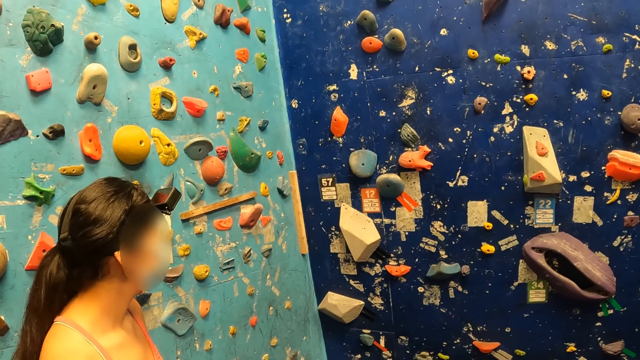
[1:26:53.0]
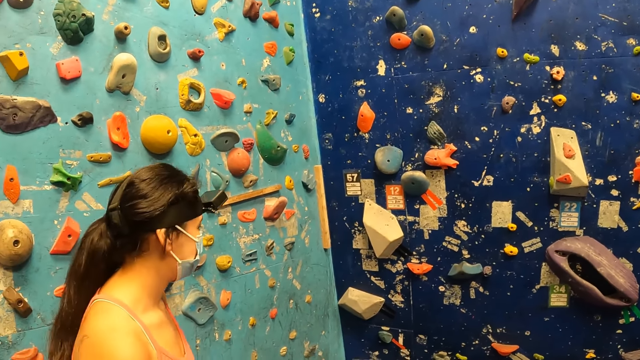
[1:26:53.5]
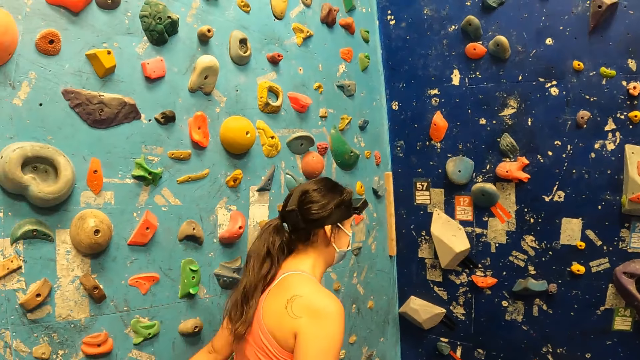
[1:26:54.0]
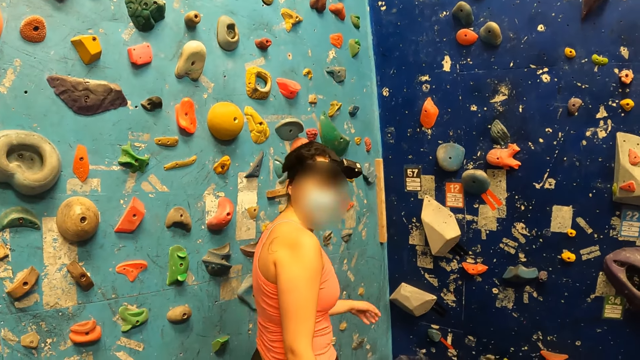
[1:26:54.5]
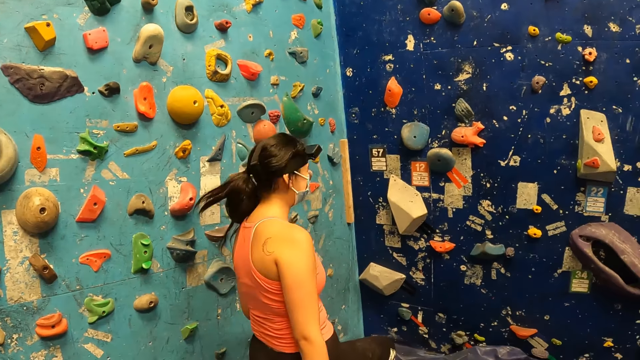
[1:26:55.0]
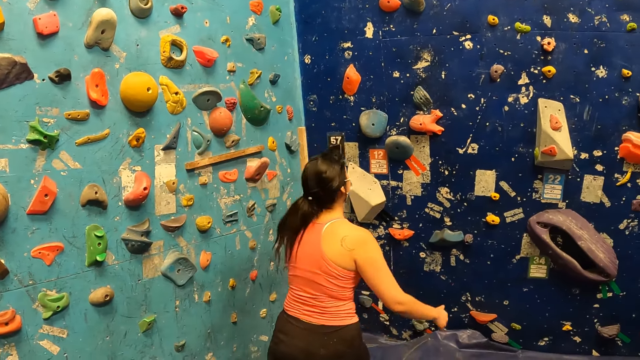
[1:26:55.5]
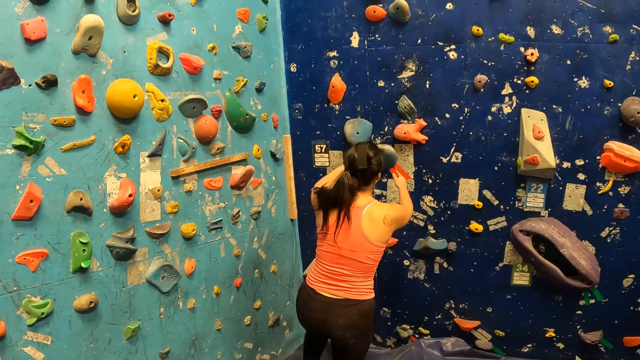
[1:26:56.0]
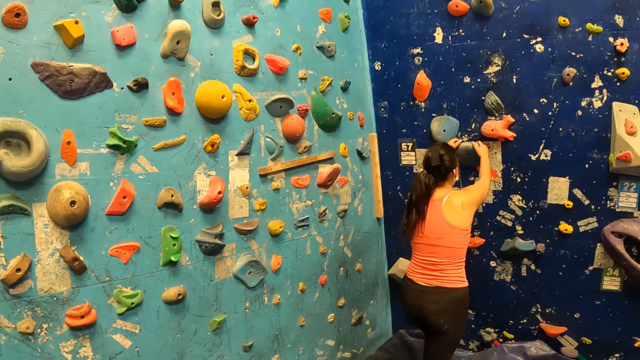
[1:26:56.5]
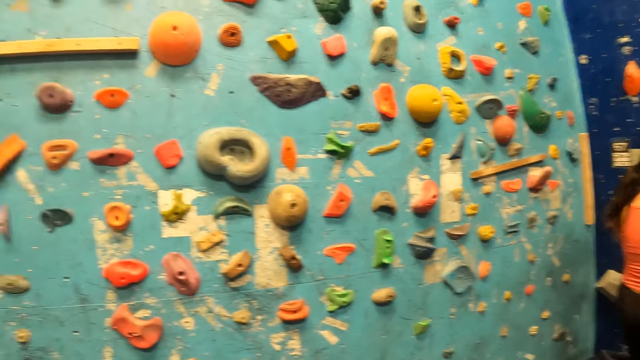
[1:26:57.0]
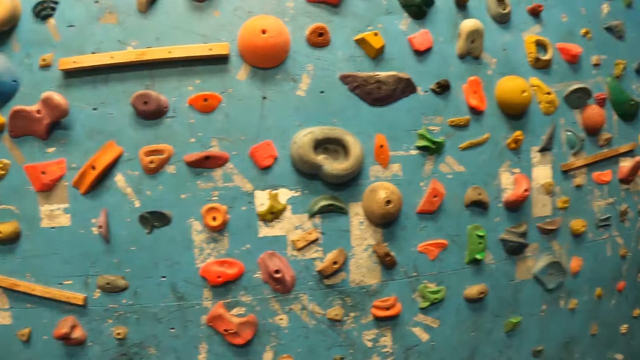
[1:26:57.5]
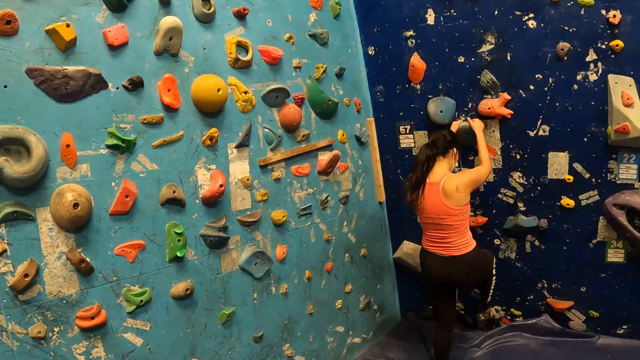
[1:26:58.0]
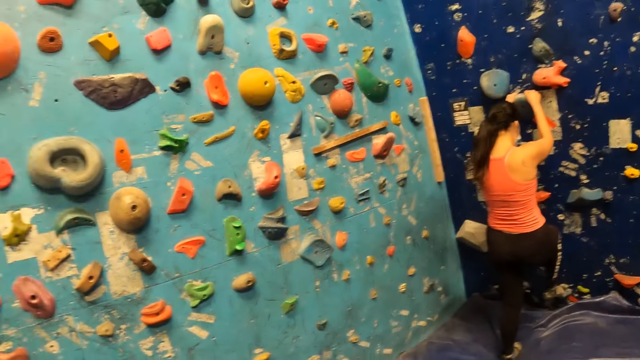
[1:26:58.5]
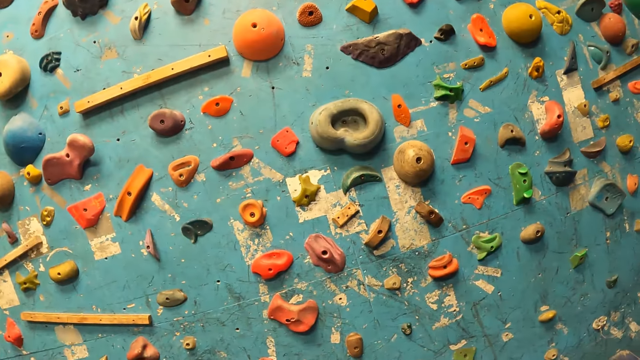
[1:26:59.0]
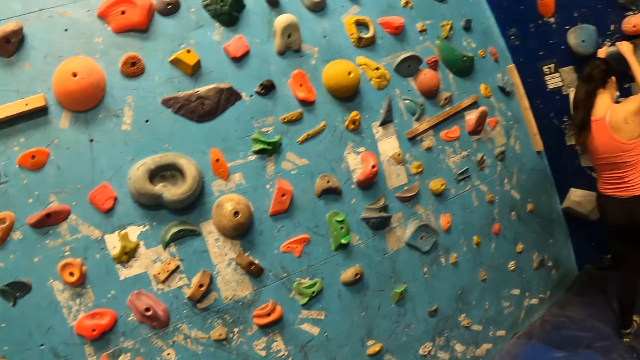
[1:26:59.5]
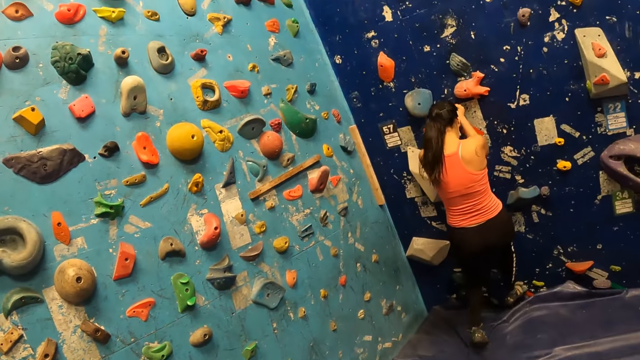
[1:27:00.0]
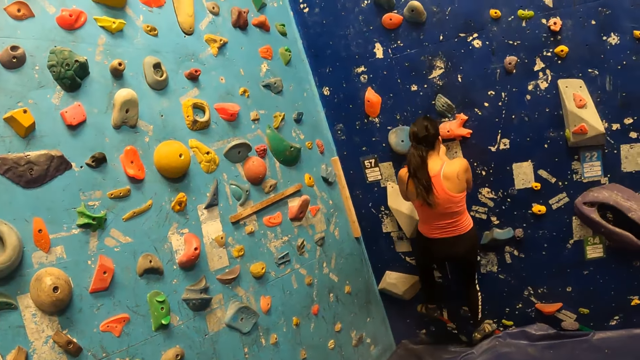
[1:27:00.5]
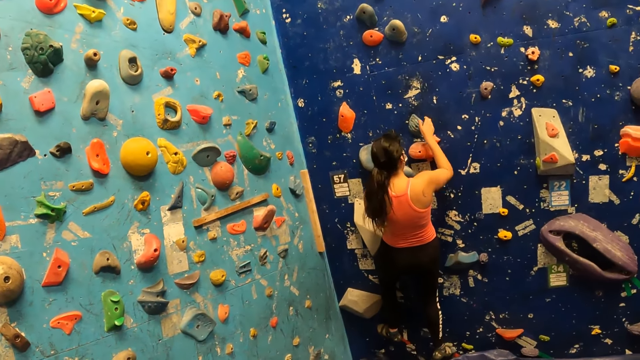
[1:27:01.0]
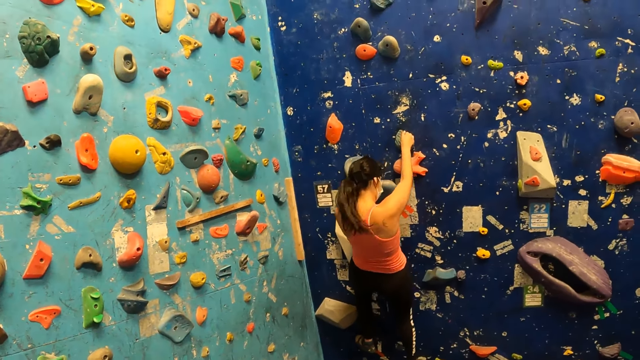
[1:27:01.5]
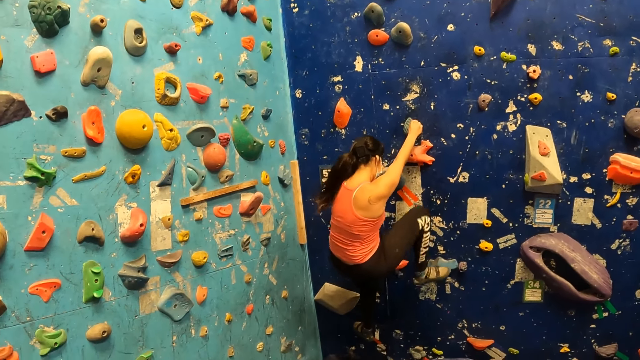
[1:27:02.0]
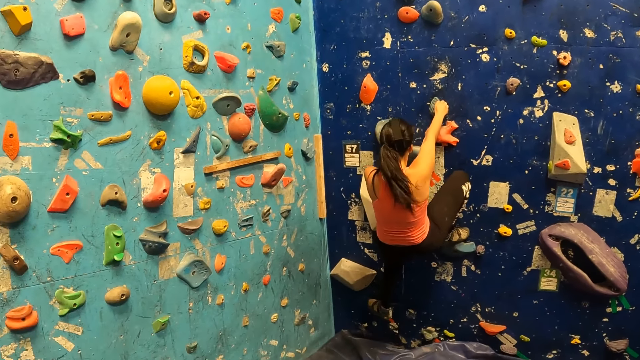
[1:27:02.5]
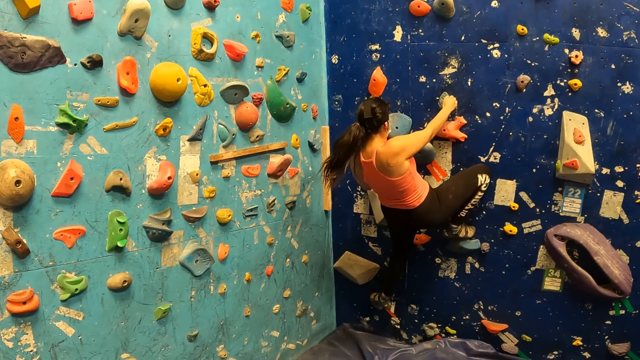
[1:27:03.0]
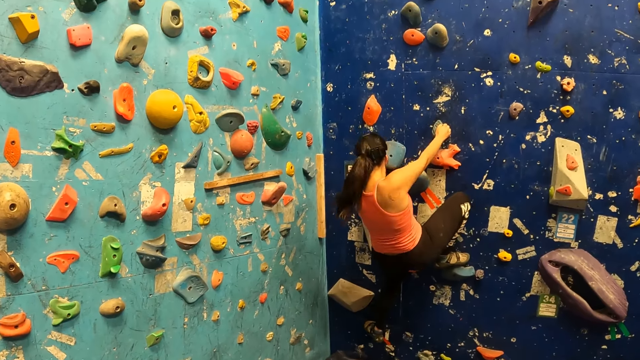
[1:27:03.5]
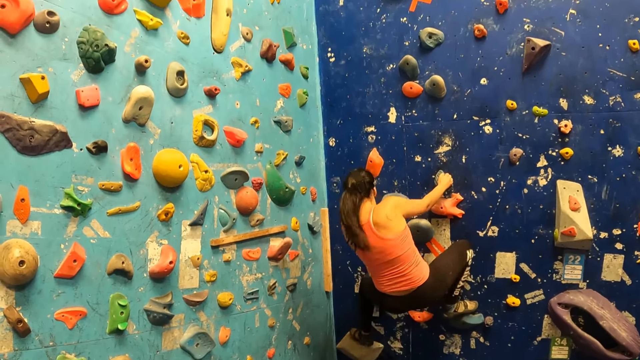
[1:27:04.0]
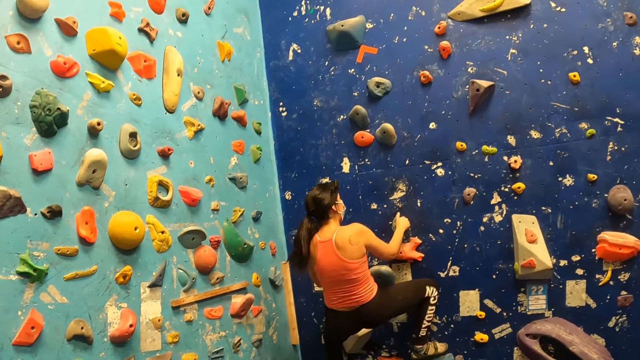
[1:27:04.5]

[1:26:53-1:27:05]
The woman climbs up the climbing wall.

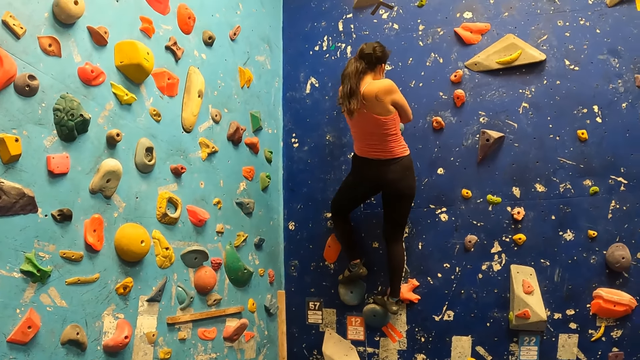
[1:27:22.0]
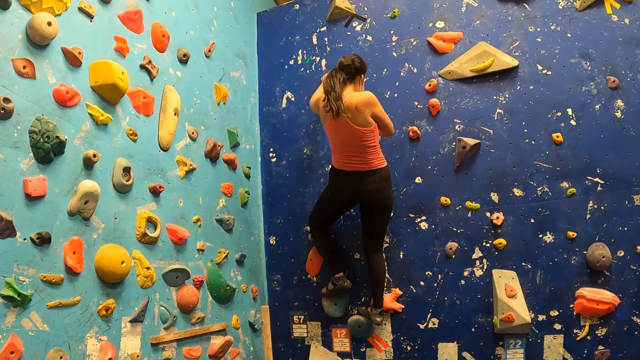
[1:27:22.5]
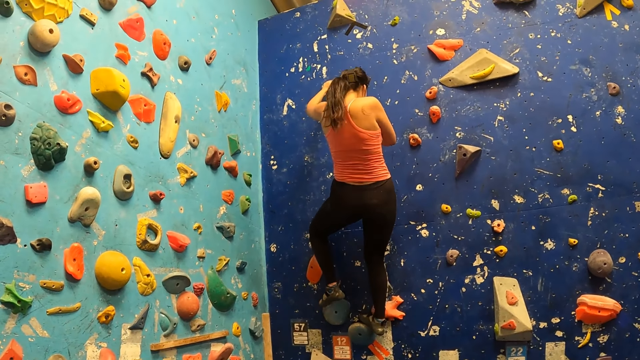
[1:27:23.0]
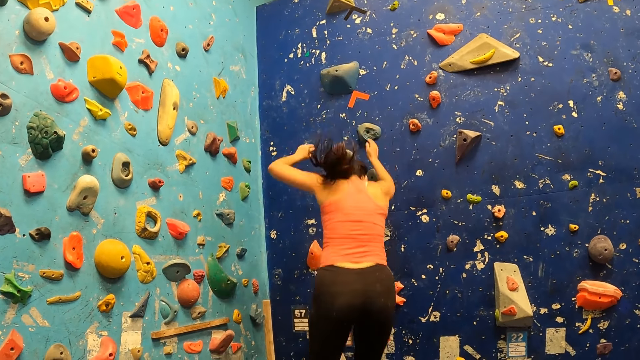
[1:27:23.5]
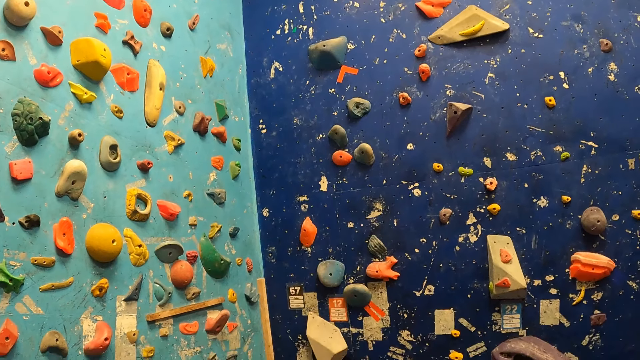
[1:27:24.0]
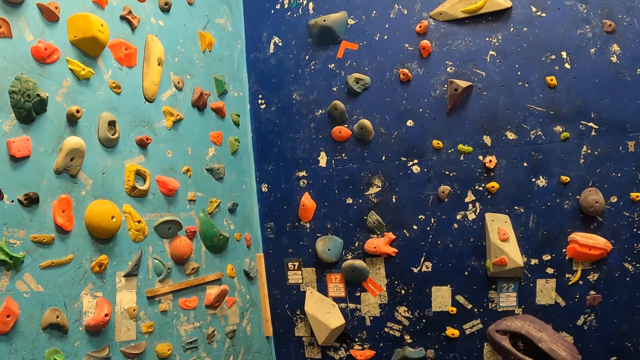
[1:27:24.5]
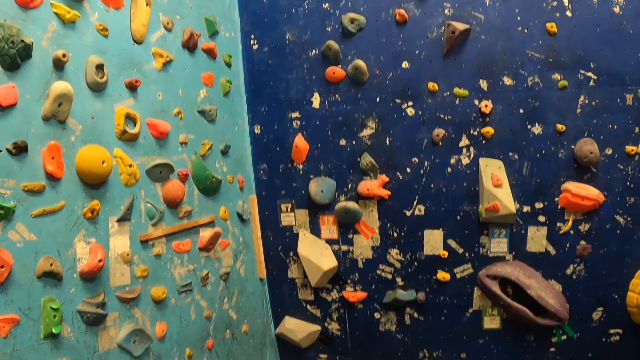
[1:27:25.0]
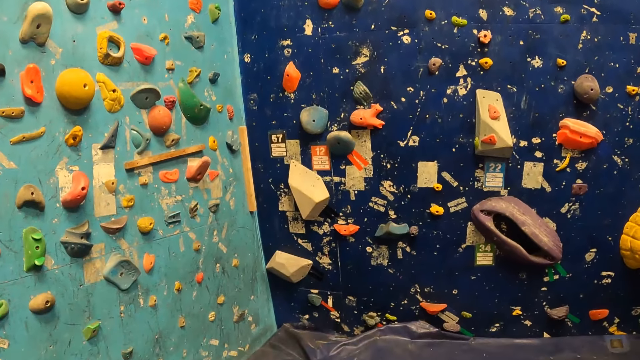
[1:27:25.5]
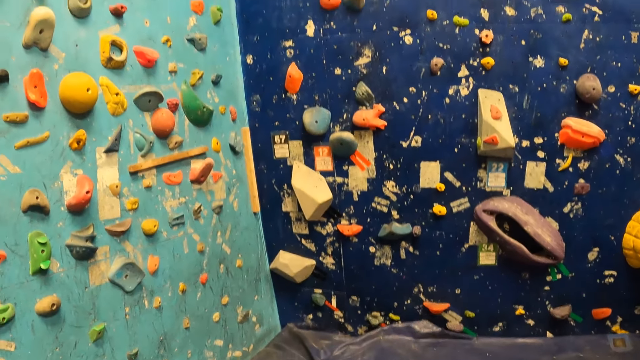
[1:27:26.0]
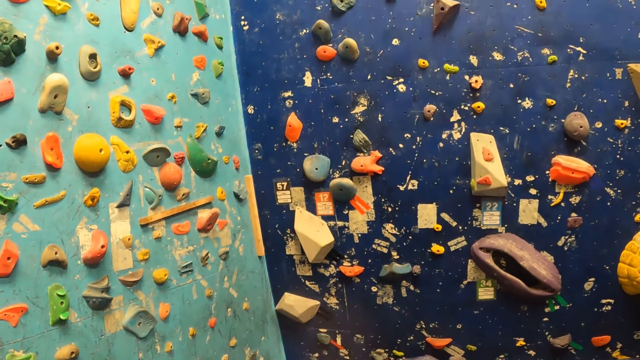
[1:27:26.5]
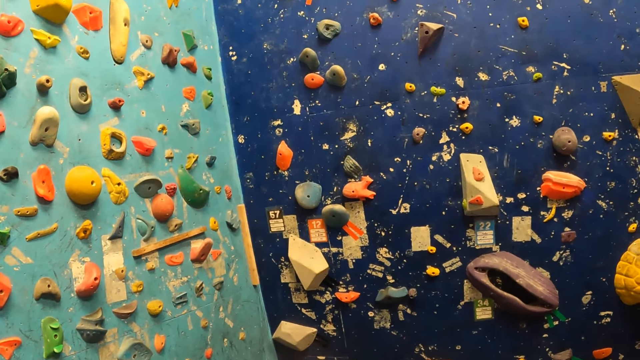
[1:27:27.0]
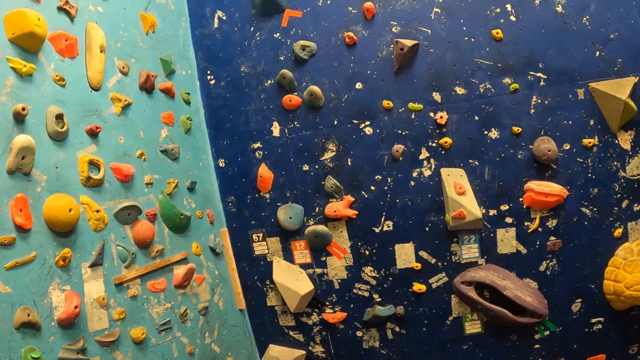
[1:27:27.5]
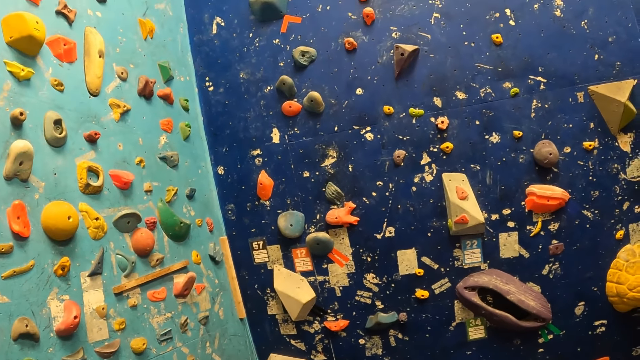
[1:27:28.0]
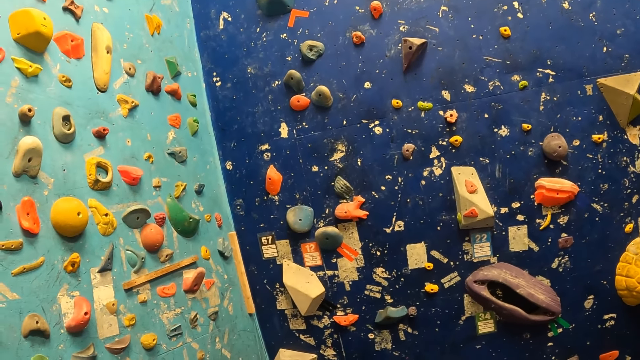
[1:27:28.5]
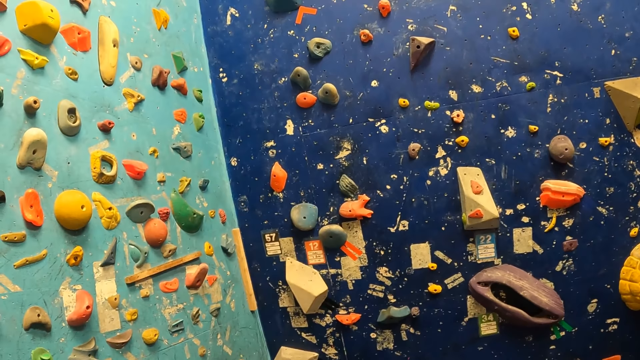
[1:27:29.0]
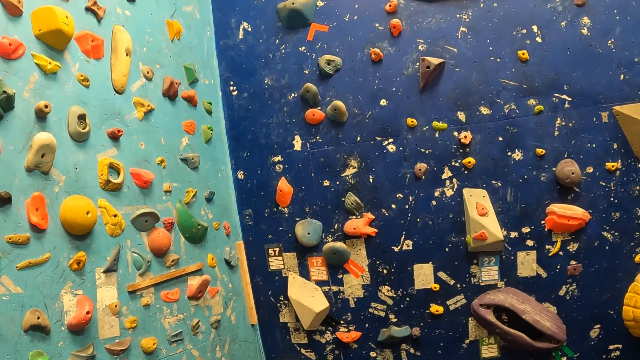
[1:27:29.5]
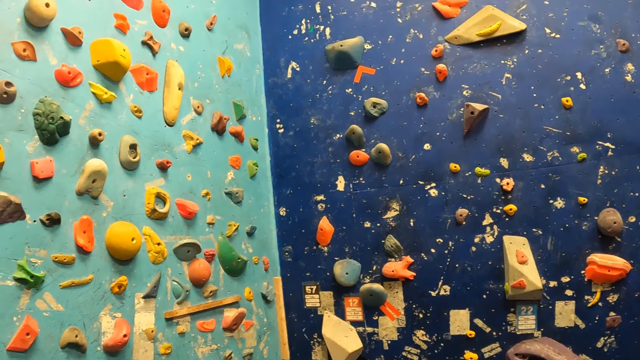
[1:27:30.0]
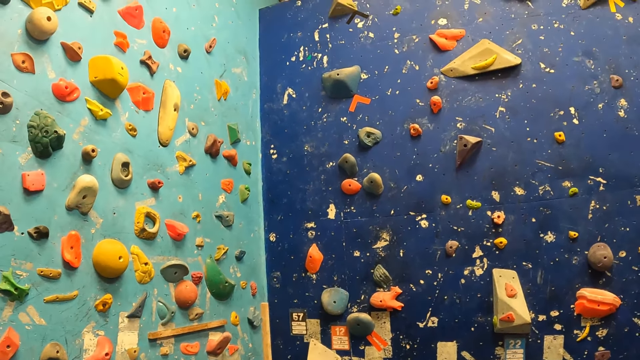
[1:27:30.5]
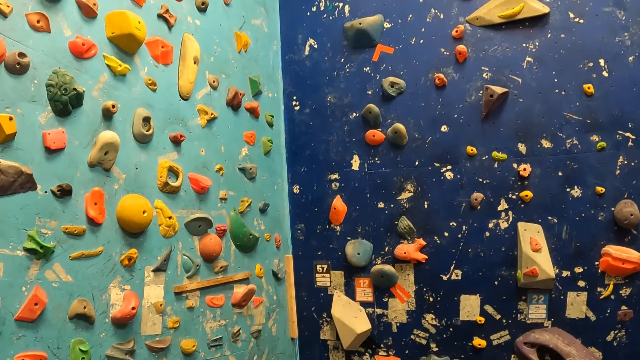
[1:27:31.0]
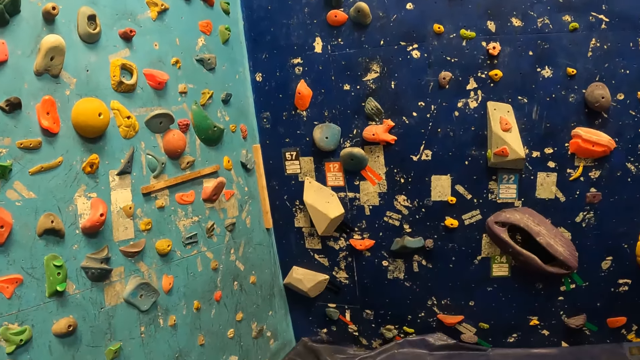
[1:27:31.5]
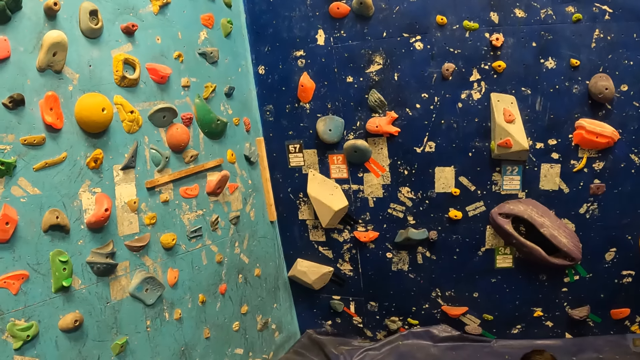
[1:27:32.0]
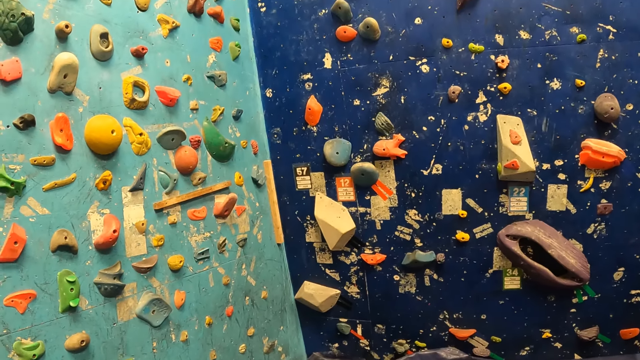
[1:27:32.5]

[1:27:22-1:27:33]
The woman jumps down the climbing wall. The camera wearer looks around.
